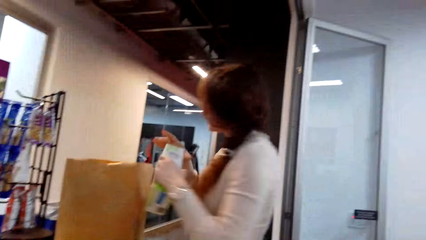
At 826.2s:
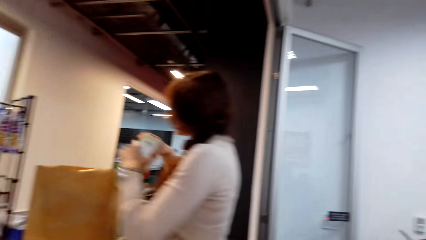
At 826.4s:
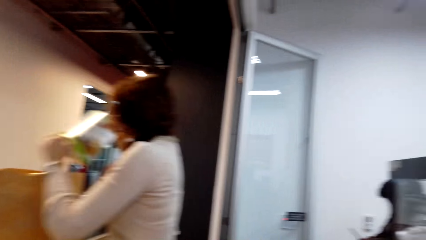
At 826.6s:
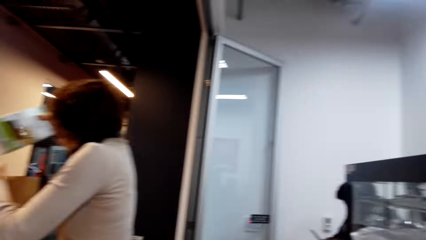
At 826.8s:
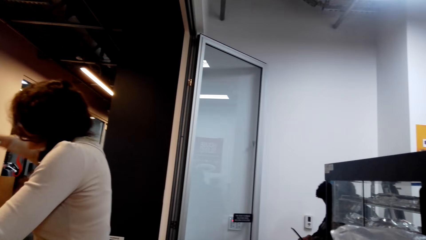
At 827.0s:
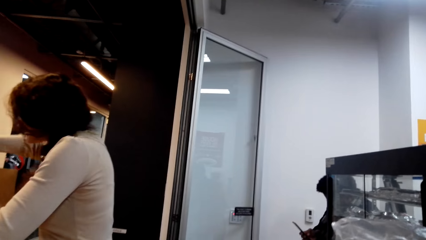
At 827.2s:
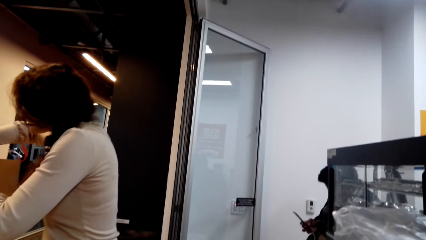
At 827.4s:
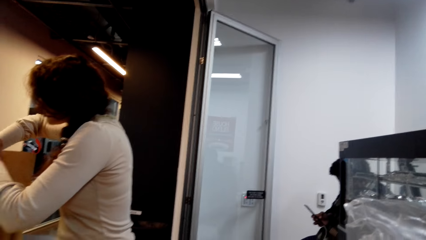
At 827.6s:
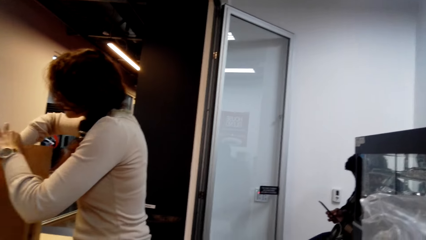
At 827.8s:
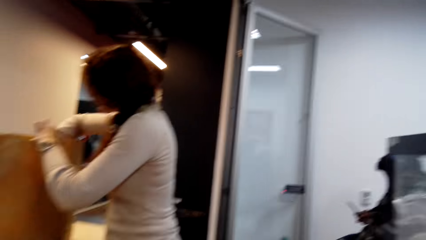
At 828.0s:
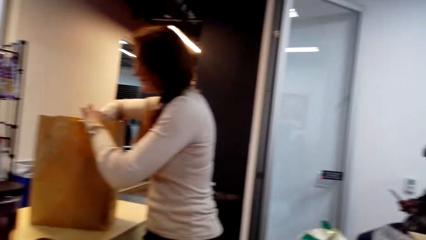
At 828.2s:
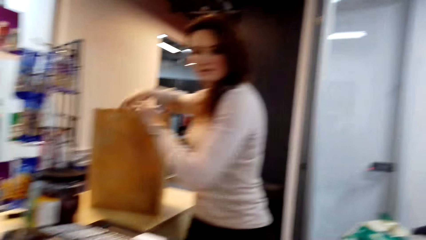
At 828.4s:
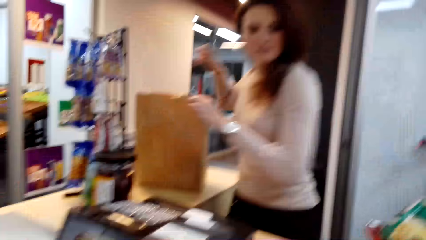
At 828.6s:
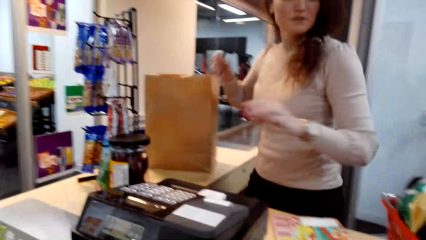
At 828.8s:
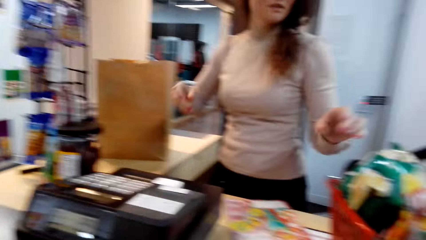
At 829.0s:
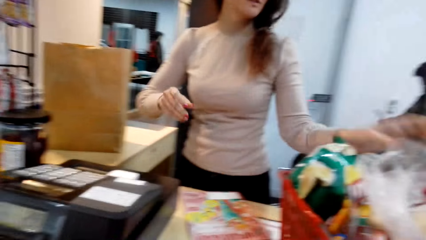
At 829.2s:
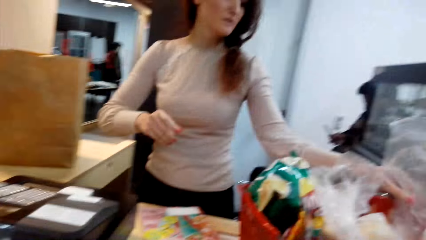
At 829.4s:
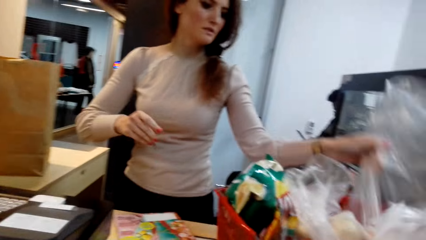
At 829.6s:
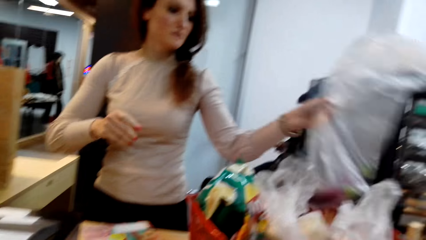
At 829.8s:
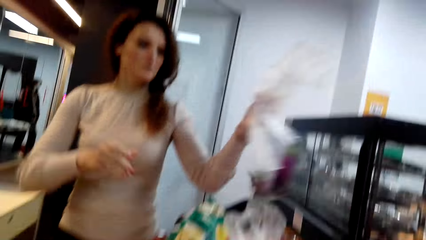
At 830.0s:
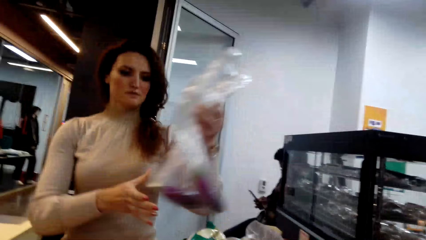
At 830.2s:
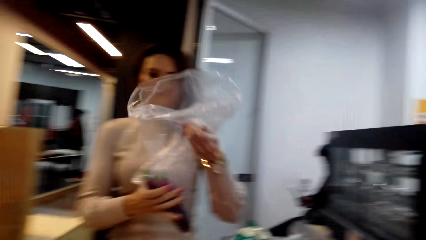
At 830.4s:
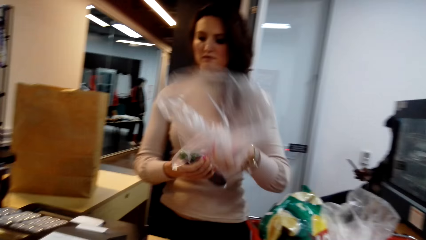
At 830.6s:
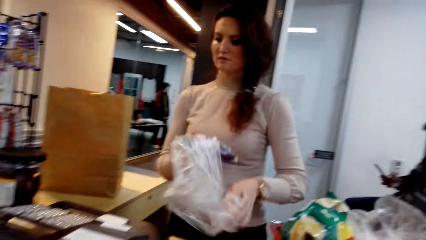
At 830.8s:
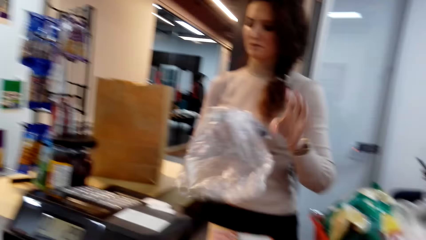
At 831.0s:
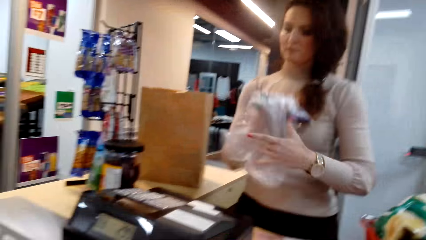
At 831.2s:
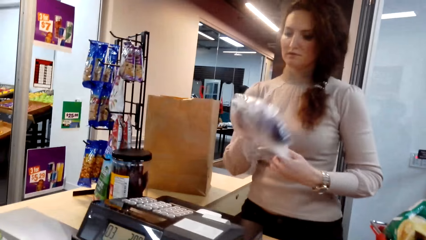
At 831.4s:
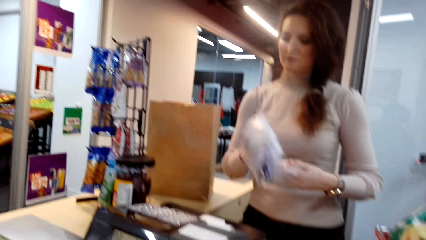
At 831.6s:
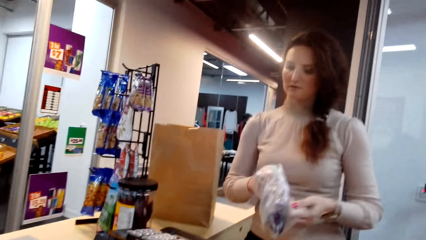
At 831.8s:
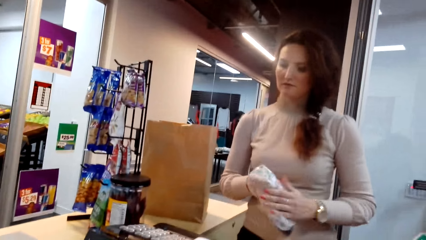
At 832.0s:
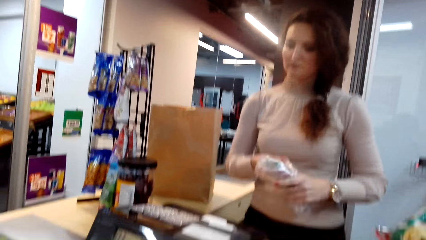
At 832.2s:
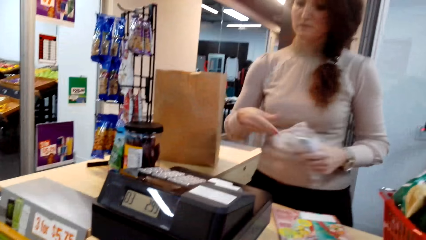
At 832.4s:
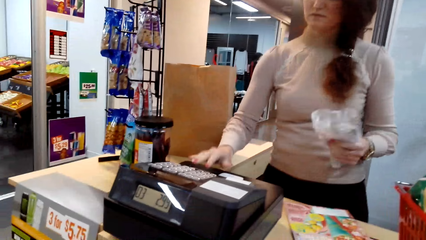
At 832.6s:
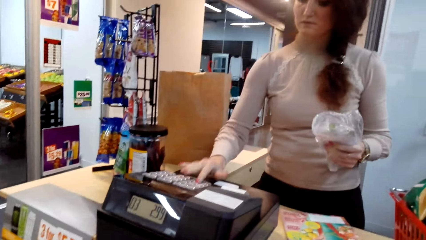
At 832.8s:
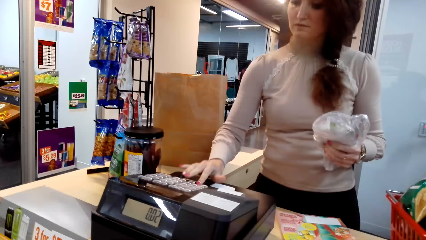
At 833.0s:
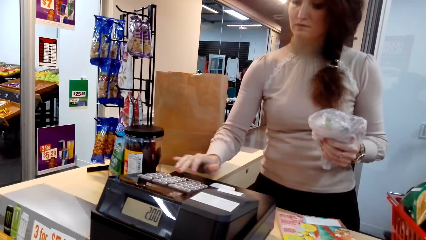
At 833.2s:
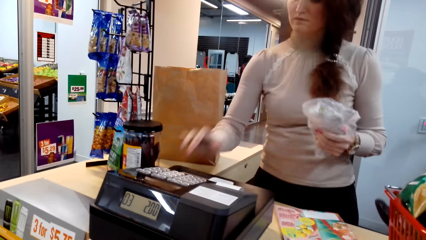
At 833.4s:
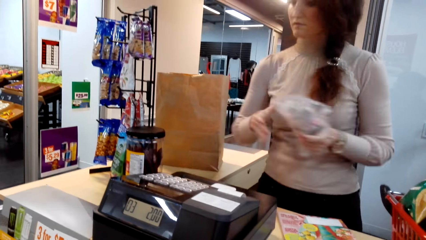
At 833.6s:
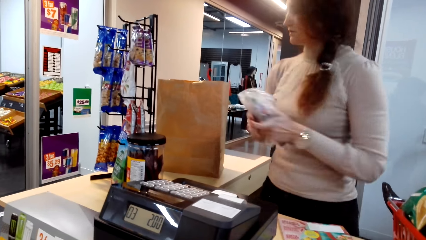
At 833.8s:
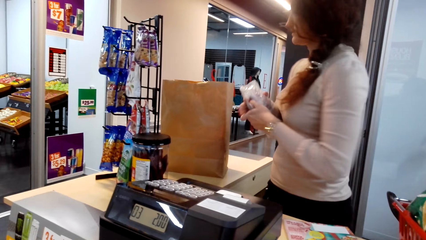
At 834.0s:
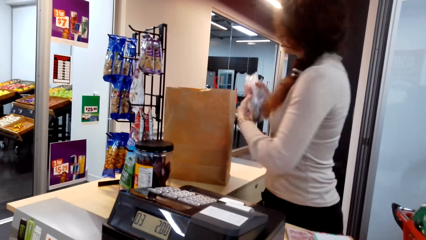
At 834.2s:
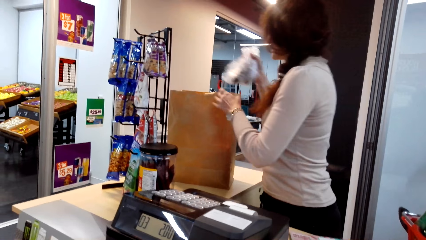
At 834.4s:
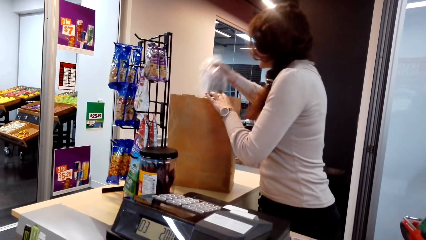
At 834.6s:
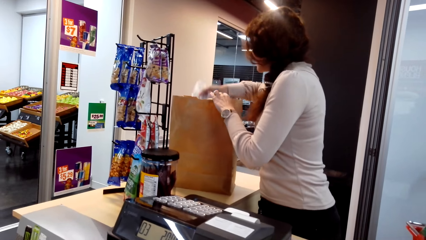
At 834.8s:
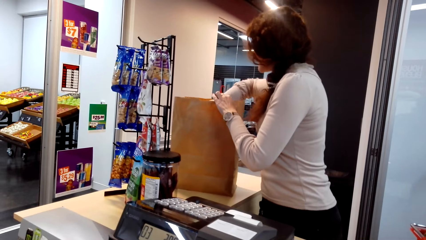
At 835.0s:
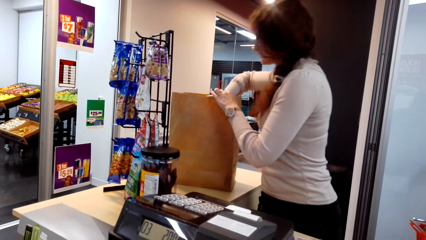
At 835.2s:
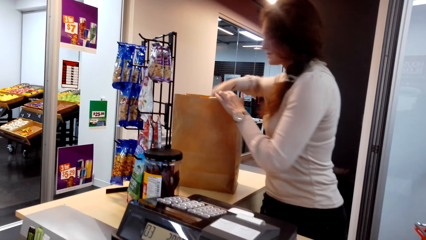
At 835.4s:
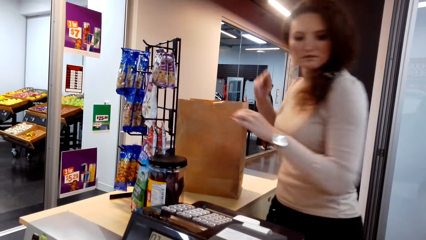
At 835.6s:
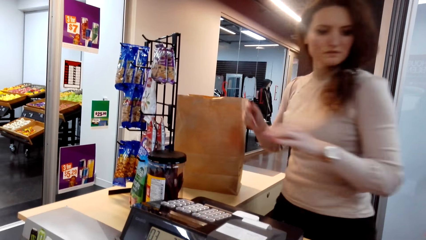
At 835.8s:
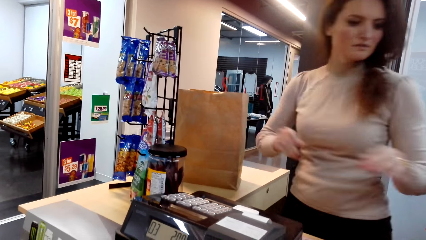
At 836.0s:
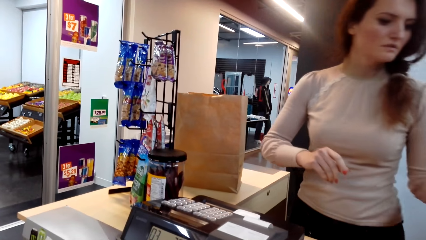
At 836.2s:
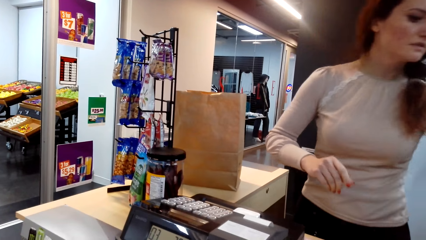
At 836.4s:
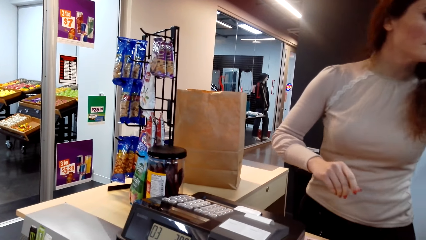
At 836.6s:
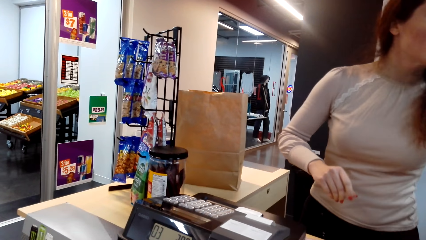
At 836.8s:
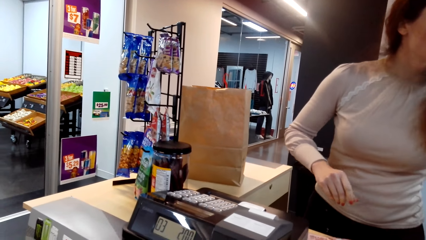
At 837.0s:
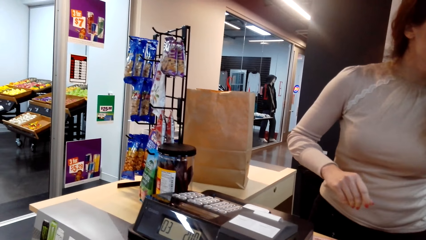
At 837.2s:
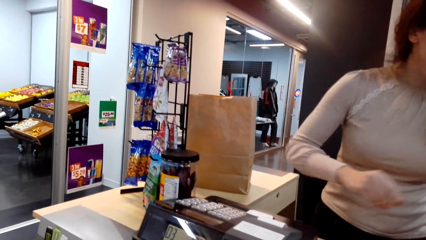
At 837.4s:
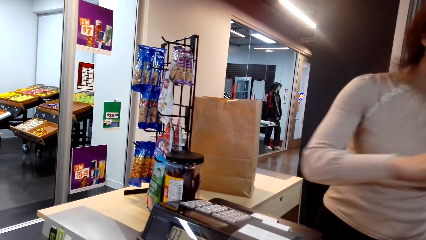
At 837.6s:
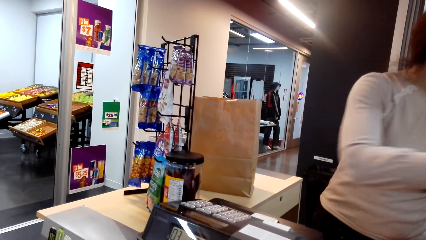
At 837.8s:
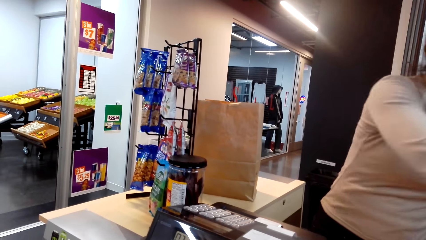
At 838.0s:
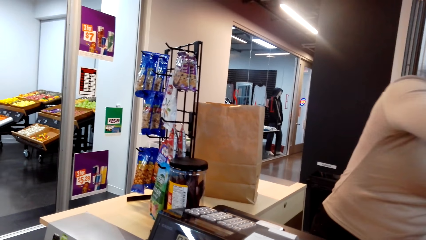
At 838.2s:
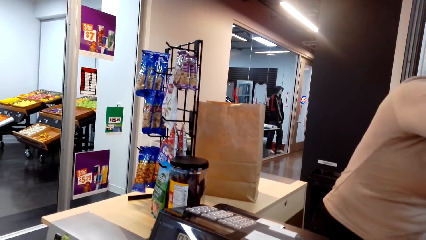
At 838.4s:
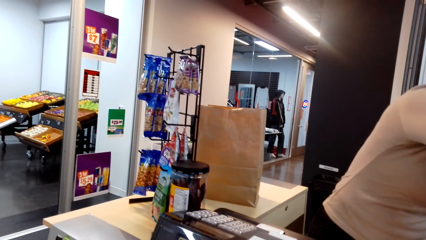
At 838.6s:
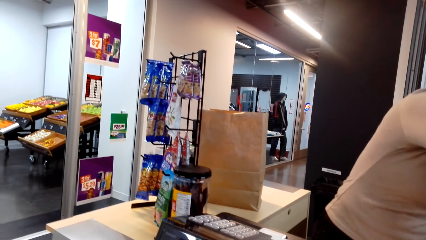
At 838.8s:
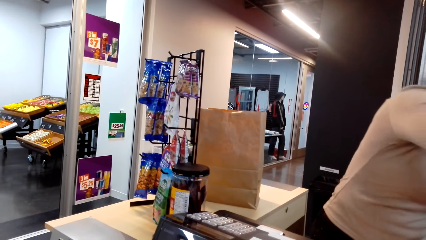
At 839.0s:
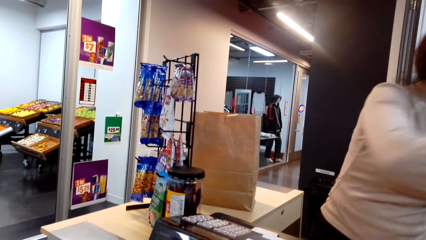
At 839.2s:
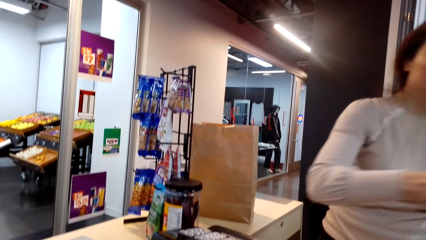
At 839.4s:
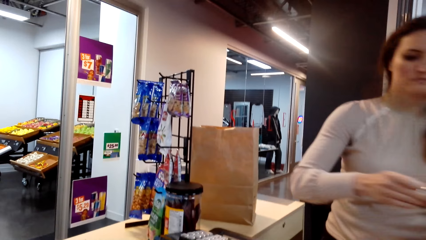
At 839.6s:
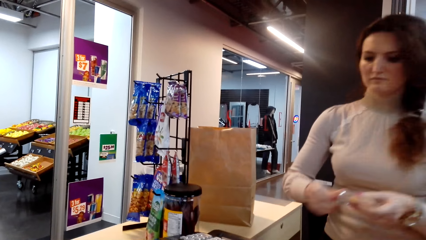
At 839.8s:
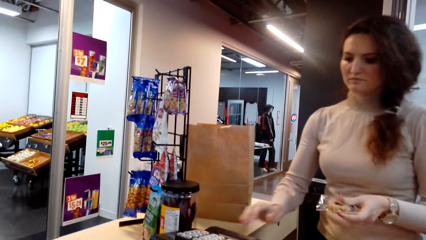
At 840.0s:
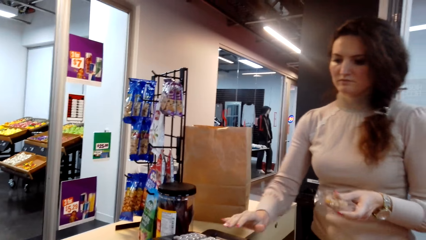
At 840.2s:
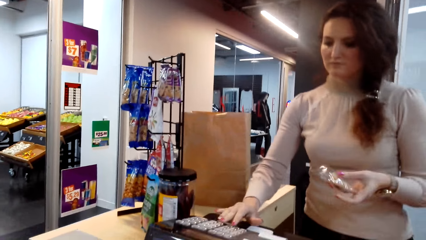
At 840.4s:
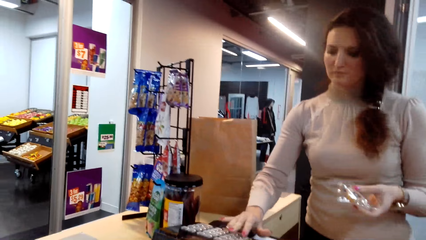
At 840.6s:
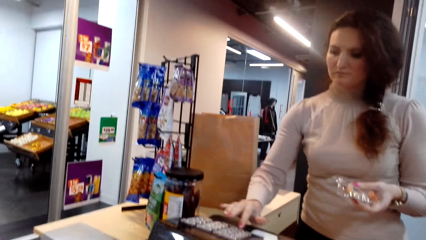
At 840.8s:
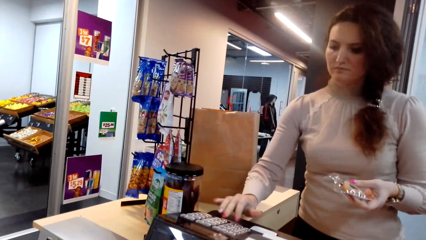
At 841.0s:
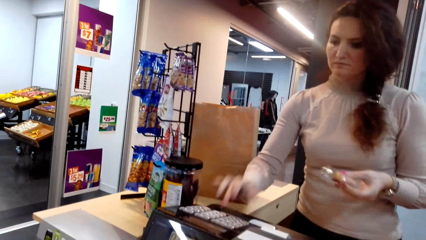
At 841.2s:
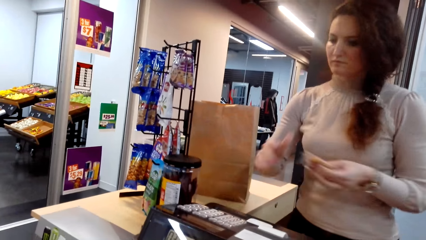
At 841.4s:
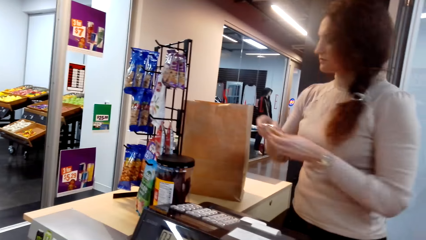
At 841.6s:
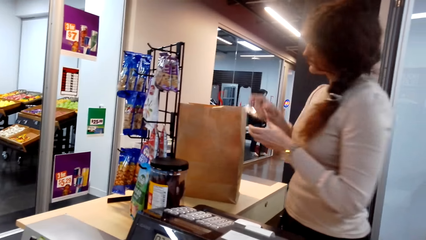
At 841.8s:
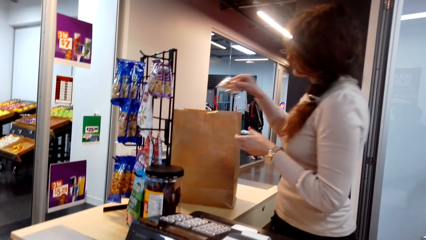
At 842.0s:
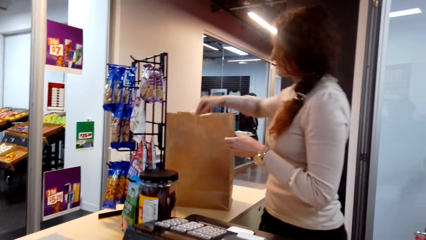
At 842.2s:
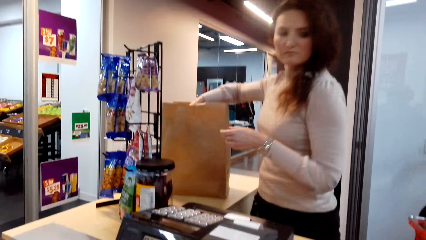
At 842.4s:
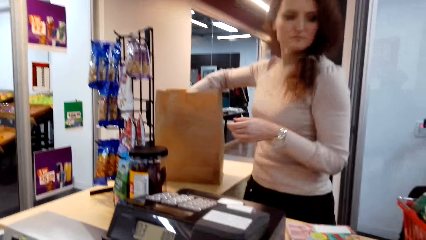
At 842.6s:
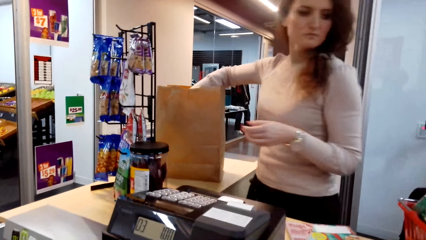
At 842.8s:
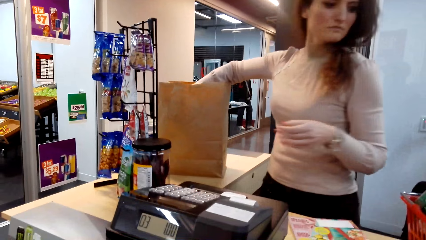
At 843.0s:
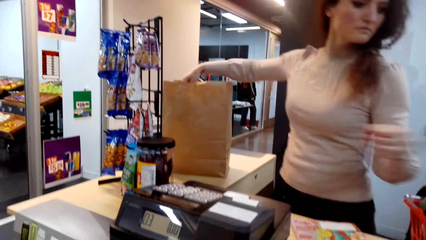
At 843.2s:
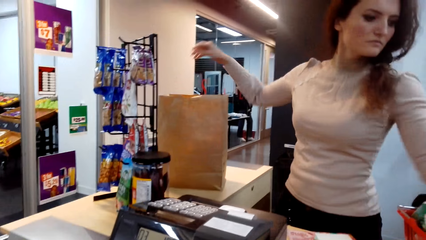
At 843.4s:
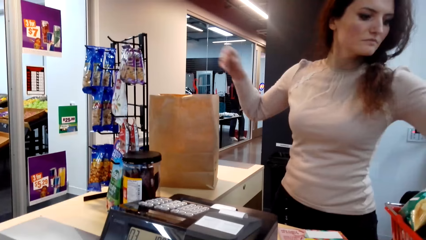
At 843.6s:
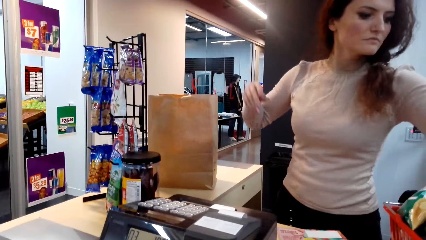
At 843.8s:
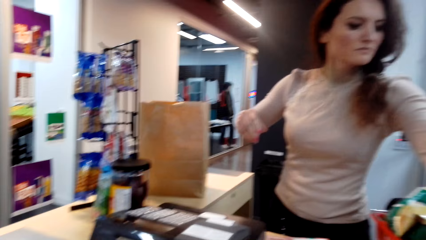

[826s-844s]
Another lady puts the box in the bag. She picks up something, presses the cash register, and puts something to the bag. She picks up a cake, presses the cash register, and puts the cake in the bag.
